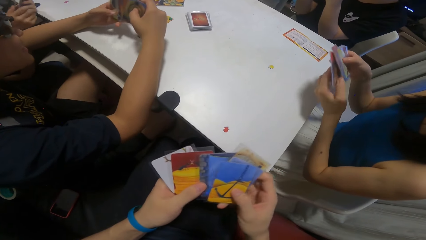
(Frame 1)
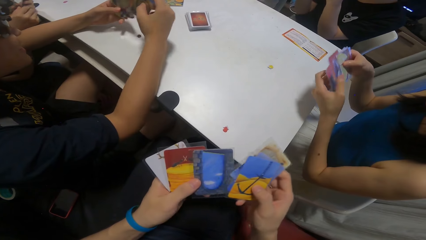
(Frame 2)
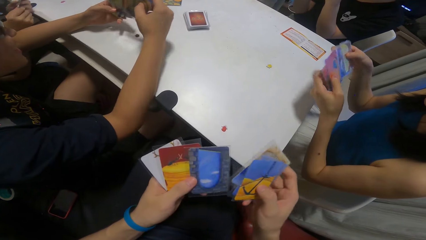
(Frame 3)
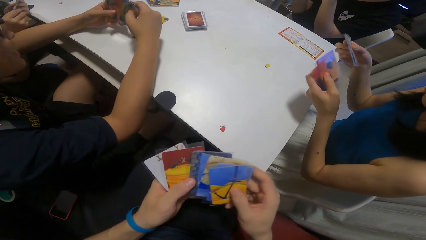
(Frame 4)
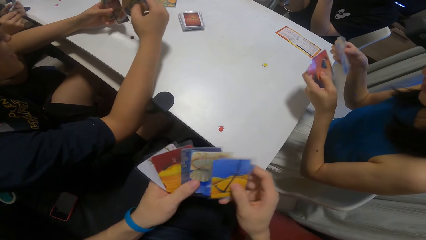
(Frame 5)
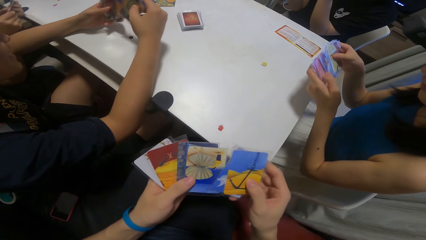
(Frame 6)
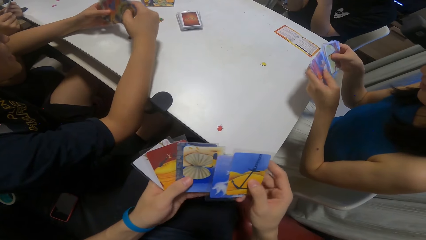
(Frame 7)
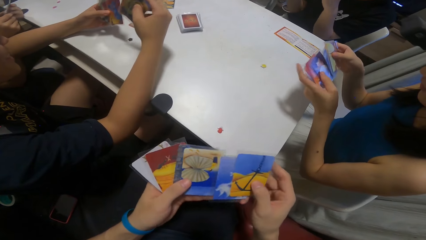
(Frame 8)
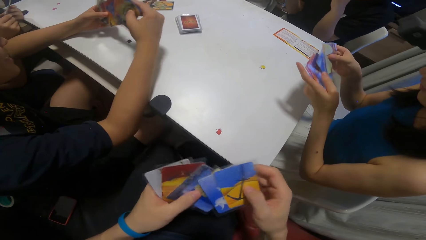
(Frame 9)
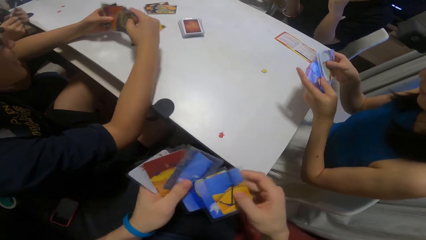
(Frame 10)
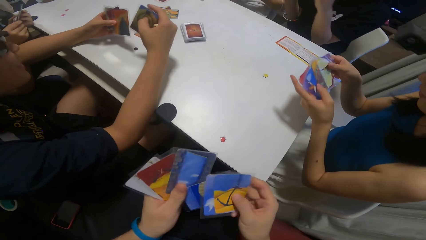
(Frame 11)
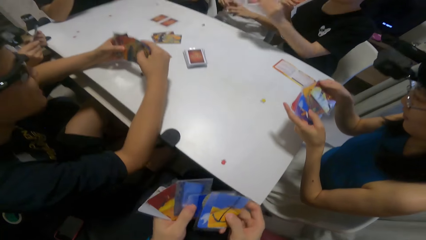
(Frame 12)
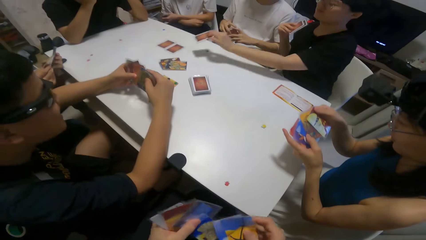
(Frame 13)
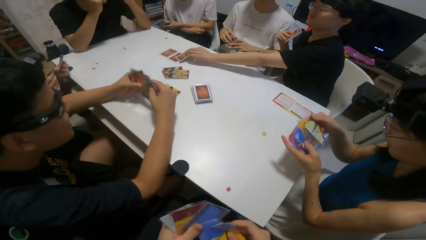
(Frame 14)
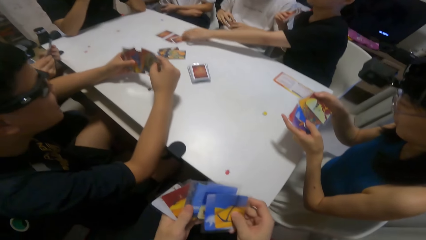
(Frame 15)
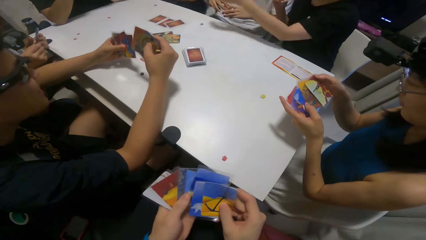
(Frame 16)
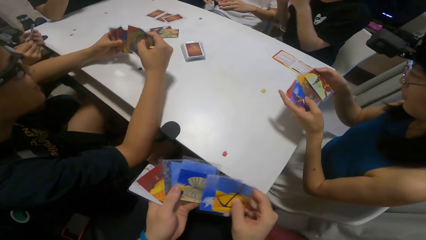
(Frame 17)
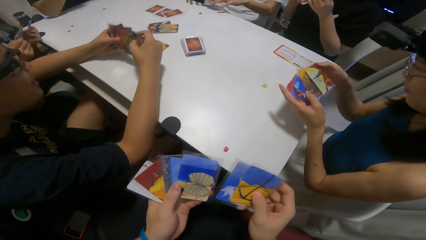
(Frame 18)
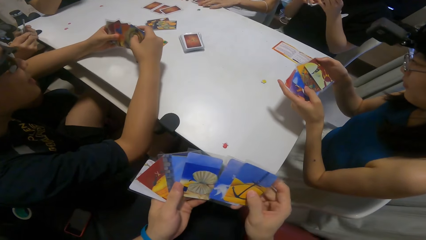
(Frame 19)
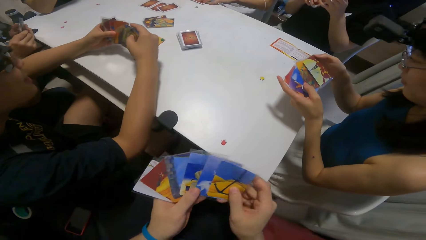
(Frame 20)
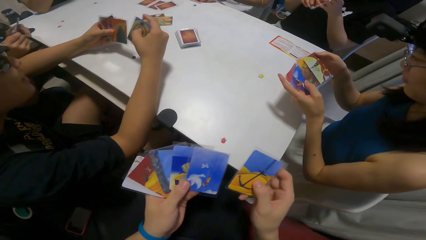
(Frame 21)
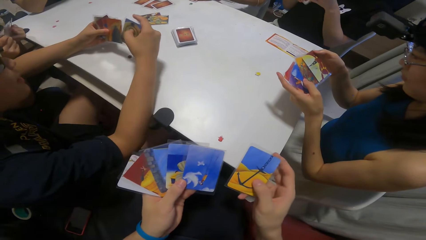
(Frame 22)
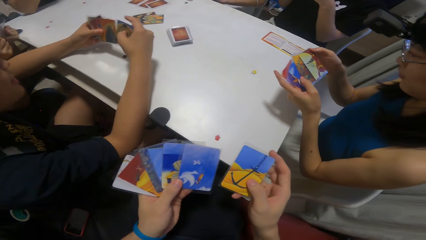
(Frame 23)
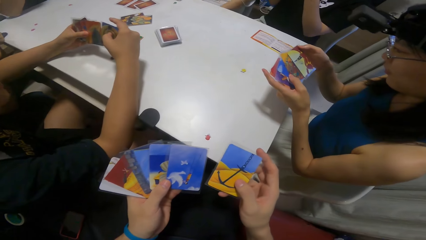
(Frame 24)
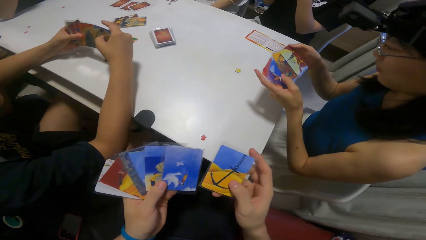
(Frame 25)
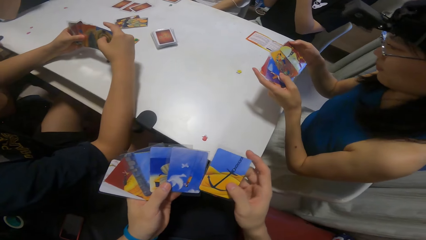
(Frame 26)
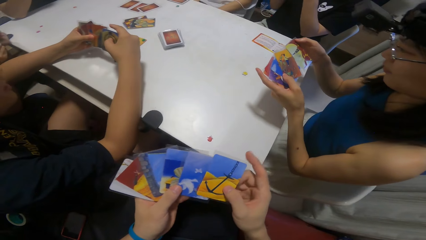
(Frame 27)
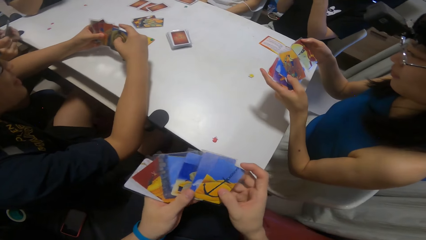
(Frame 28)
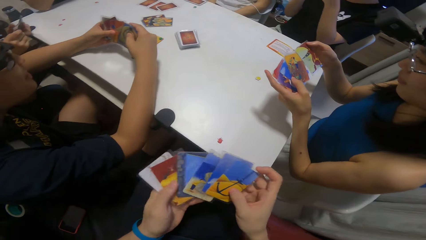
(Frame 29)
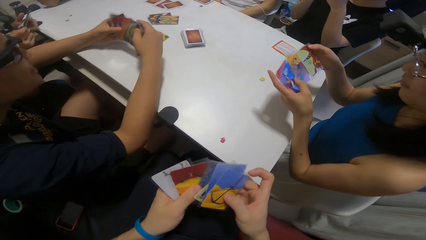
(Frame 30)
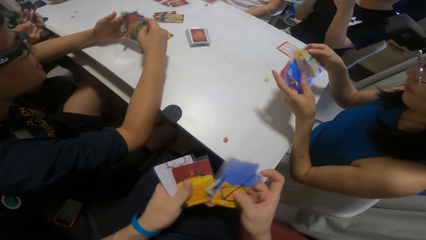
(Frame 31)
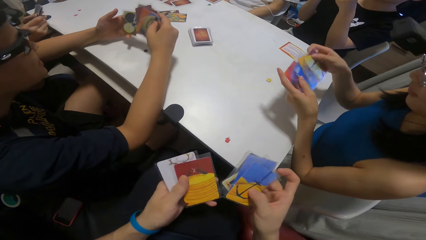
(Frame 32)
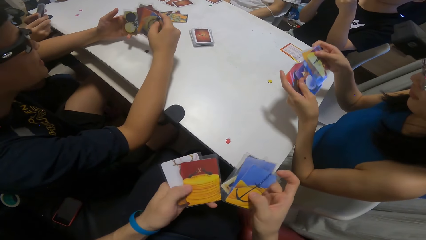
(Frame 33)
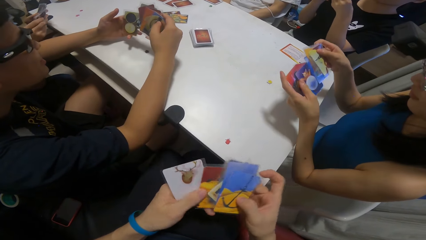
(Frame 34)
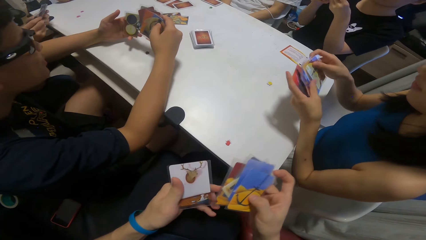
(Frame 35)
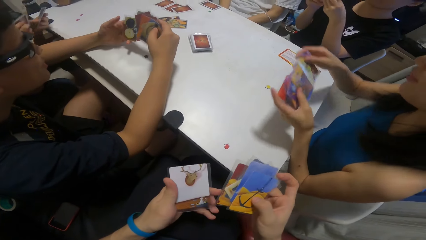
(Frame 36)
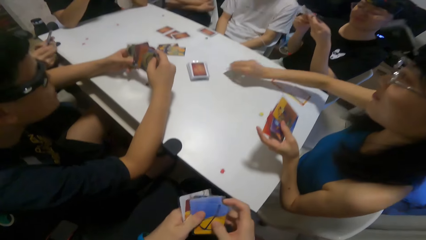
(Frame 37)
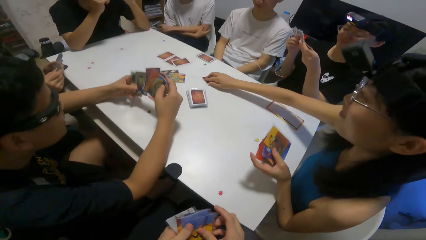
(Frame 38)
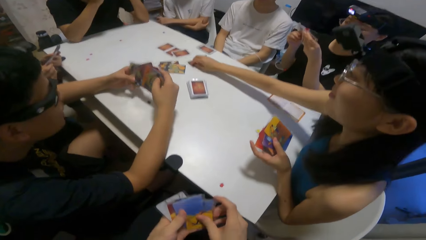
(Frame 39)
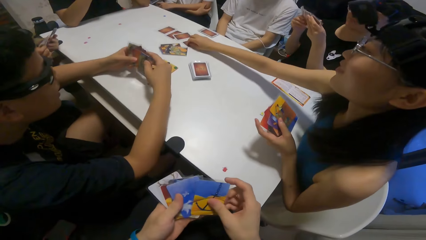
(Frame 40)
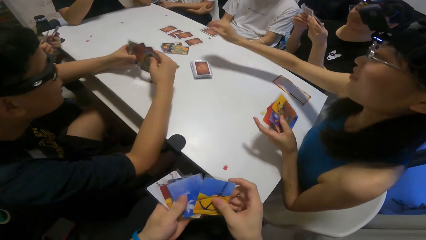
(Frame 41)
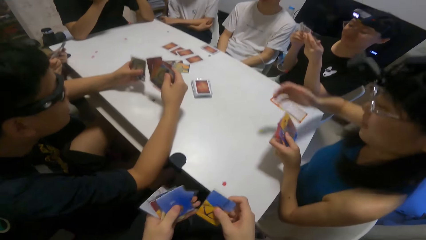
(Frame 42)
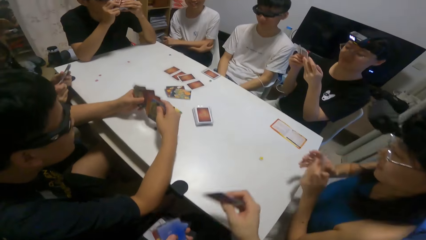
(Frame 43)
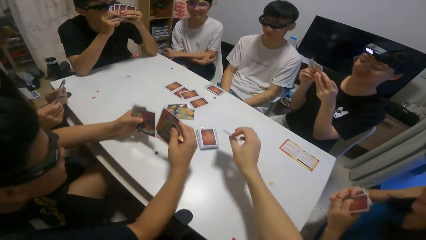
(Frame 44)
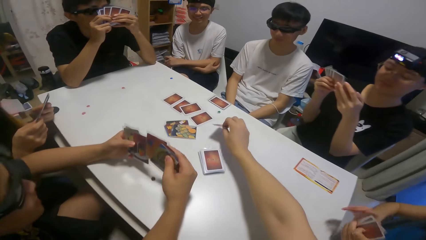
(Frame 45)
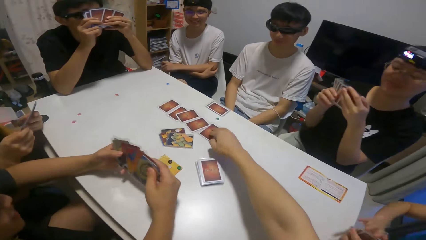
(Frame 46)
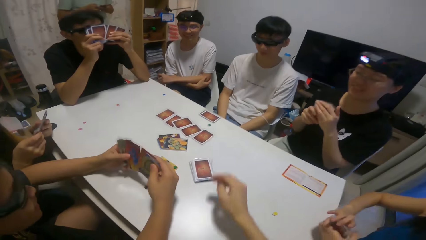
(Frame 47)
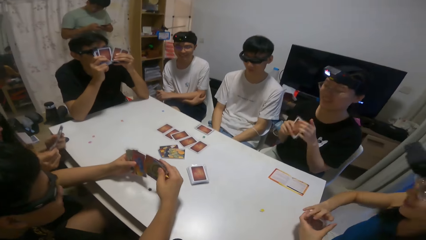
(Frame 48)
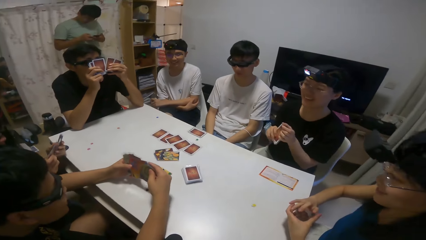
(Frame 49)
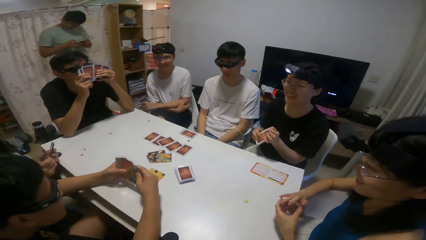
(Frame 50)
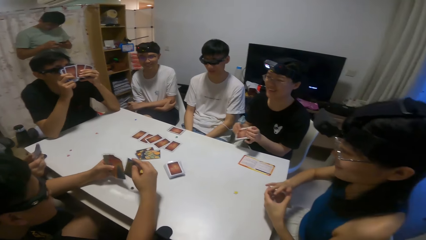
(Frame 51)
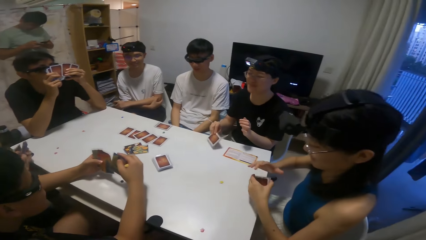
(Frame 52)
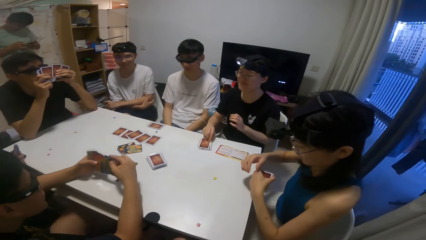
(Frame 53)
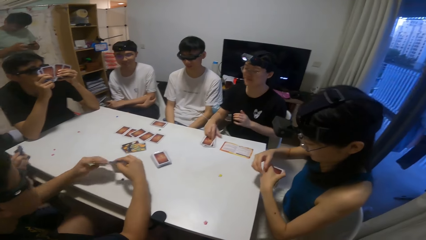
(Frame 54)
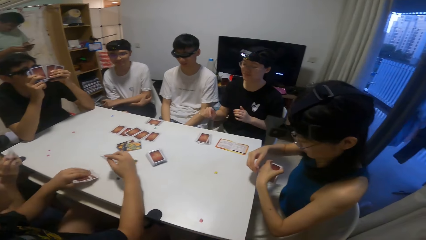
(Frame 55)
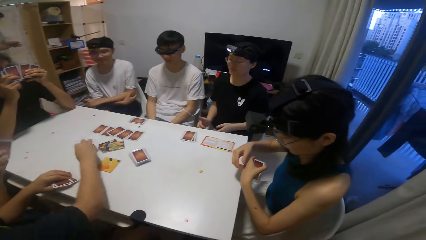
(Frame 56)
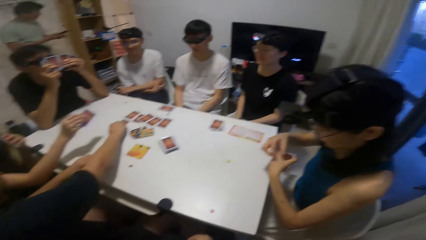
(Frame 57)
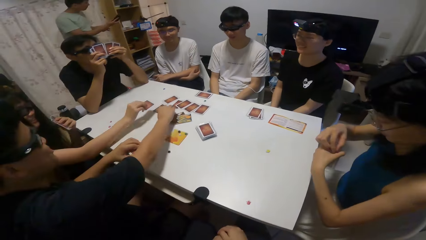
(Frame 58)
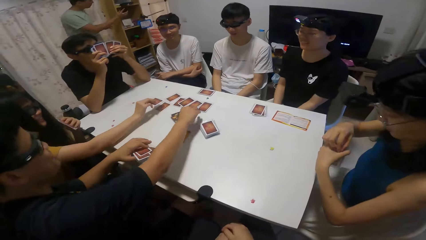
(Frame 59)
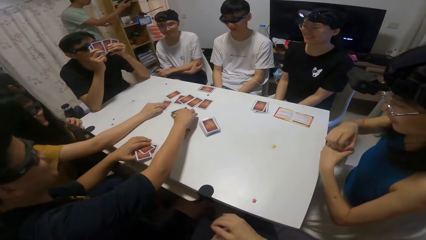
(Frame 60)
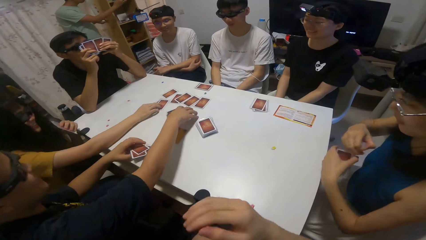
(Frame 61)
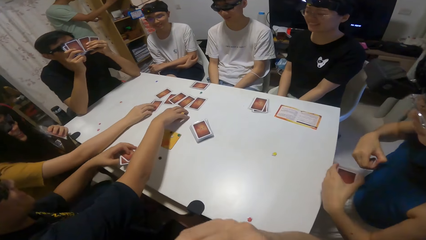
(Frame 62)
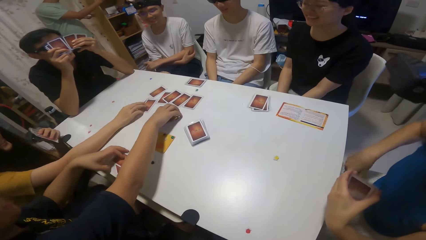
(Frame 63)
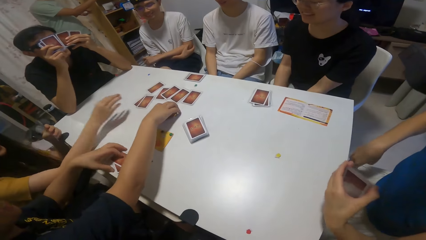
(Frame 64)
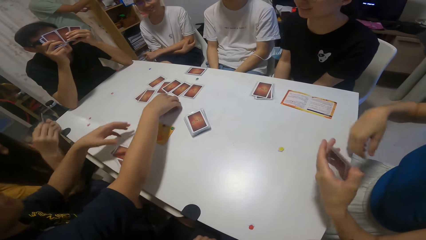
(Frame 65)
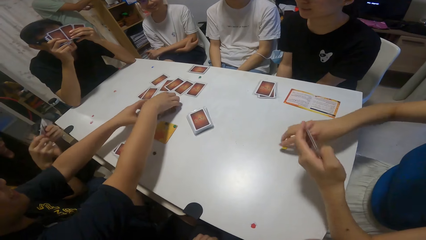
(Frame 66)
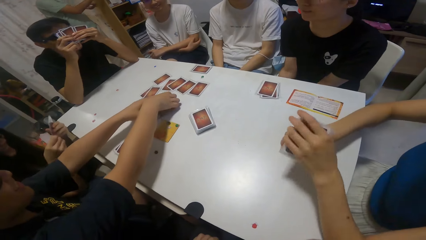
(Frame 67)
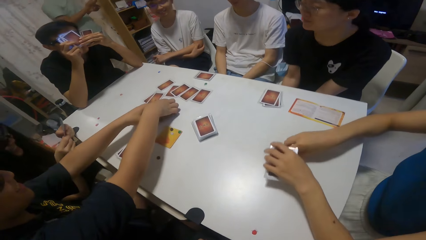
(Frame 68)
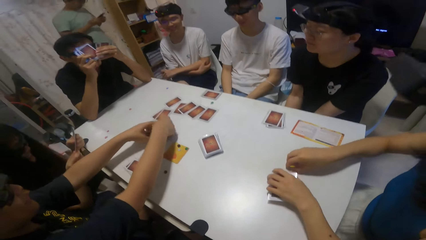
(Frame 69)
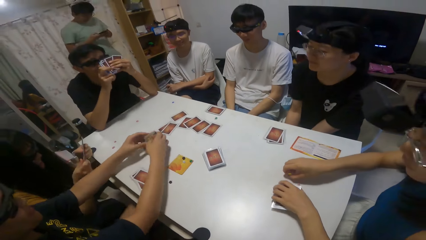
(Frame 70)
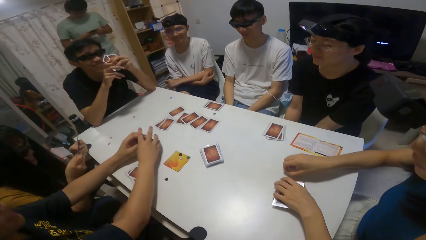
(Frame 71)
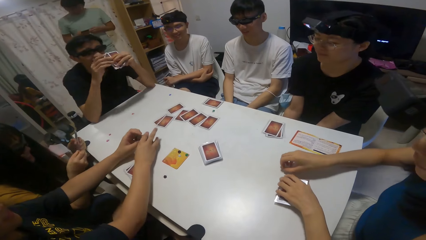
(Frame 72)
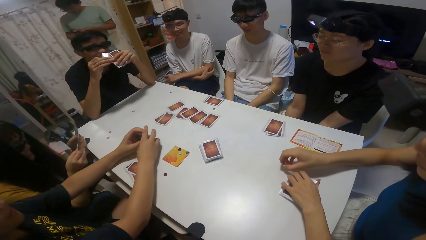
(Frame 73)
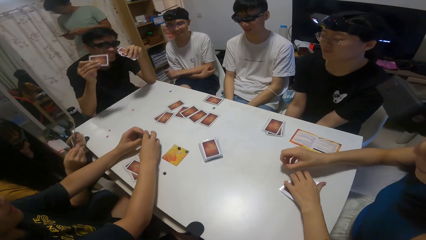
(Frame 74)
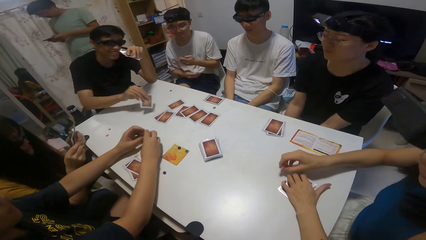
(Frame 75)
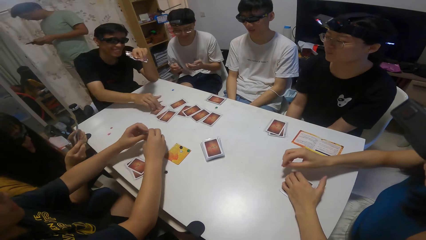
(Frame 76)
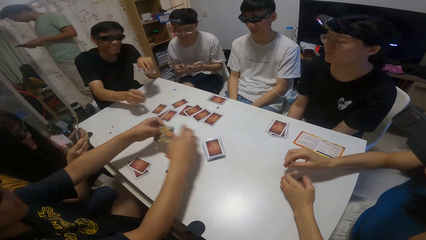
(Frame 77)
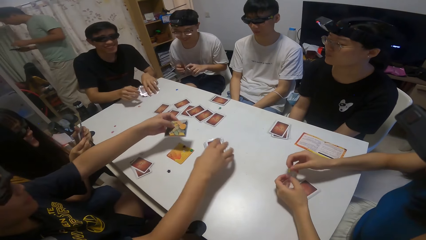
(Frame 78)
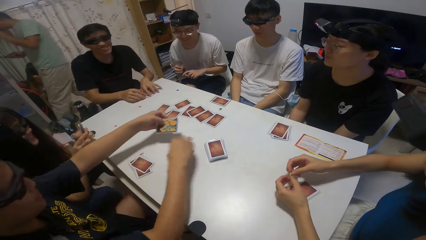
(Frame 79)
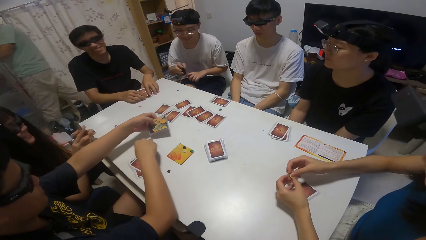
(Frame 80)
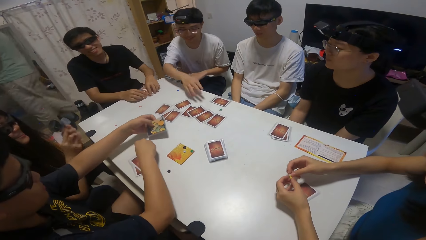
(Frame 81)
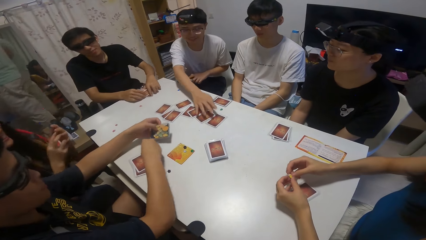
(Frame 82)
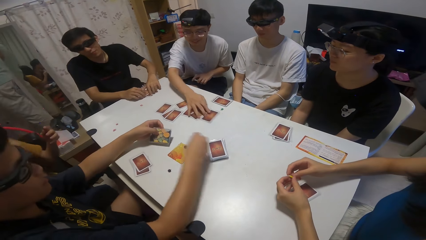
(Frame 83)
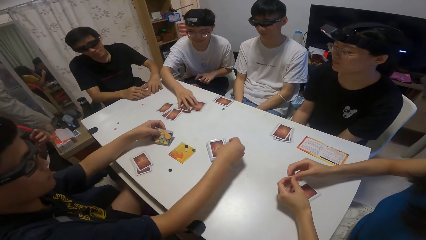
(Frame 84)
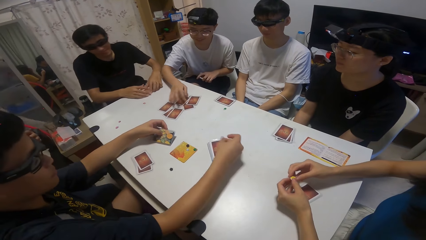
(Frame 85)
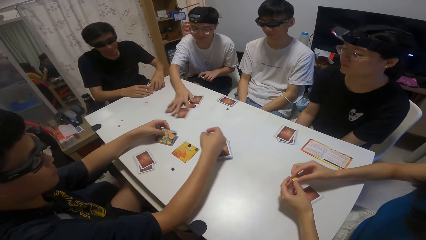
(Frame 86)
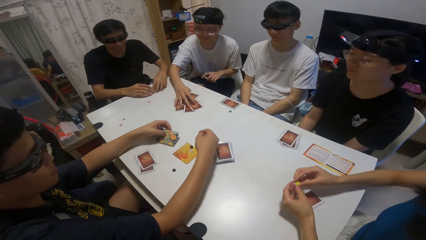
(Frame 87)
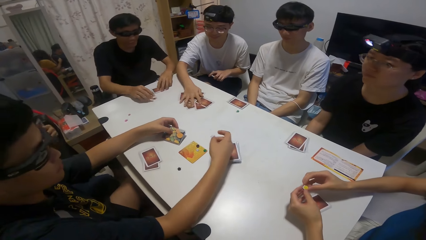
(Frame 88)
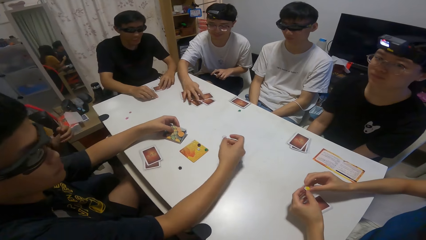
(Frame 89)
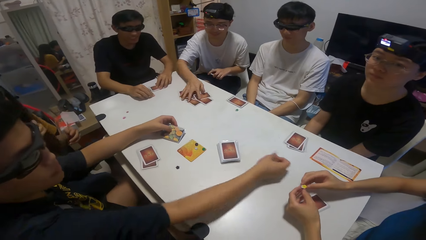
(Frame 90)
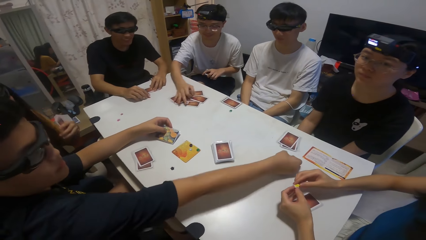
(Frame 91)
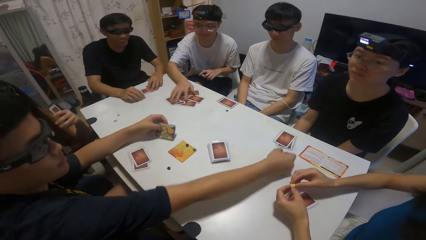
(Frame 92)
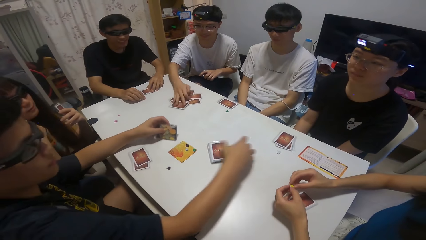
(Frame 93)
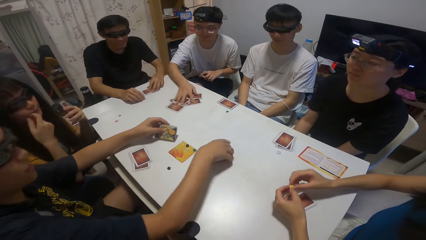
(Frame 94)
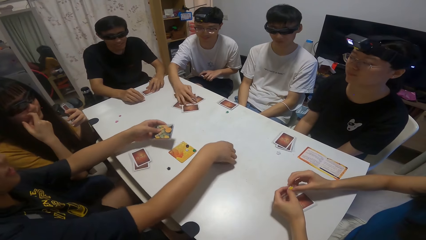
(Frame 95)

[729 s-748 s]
A girl drops a card on the table. Another girl drops a card on the table. The camera wearer drops a card on the table. The first girl drops the cards on her left hand on the table. A boy drops a card on the table. A third girl drops a card on the table. The boy packs the cards on the table with both hands. Another boy drops a card on the table. The first boy moves a sticker on the table with his right hand. A third boy shuffles the card on the table with his right hand. A person puts the cards on the table.
